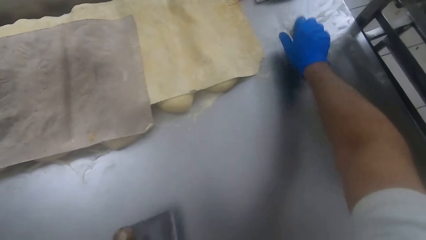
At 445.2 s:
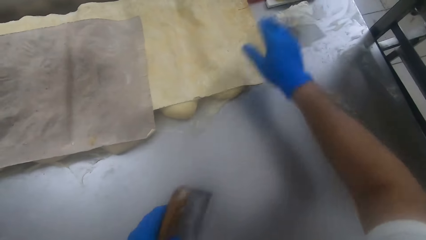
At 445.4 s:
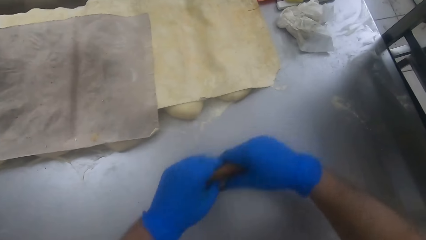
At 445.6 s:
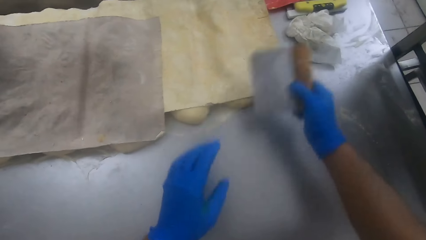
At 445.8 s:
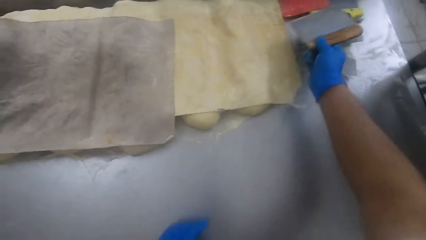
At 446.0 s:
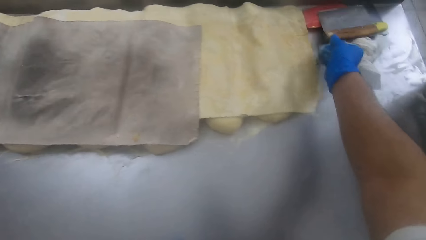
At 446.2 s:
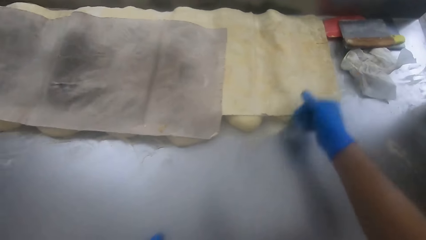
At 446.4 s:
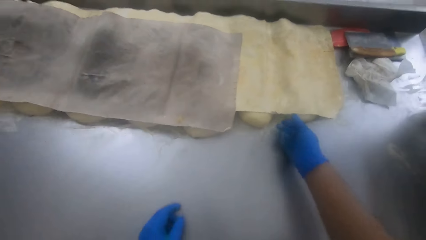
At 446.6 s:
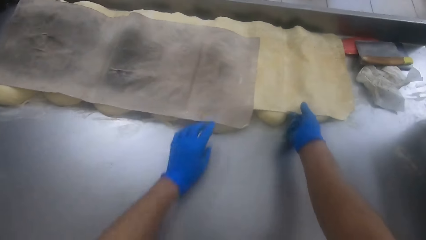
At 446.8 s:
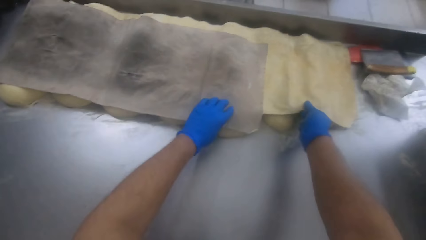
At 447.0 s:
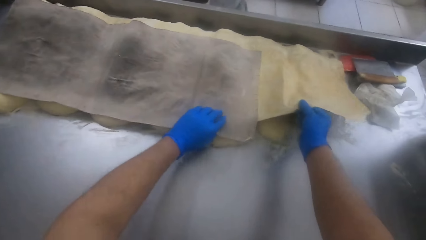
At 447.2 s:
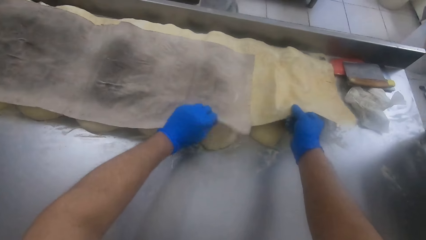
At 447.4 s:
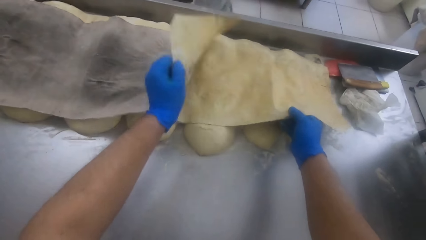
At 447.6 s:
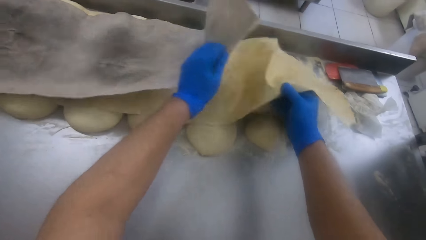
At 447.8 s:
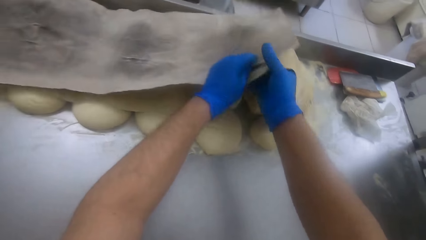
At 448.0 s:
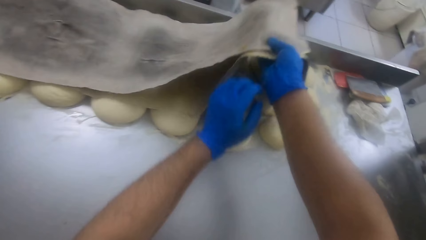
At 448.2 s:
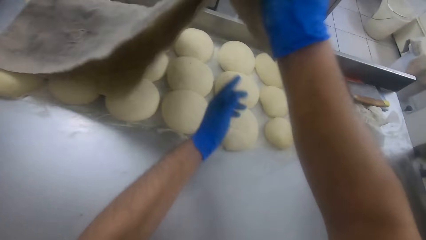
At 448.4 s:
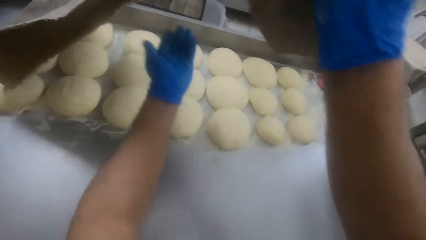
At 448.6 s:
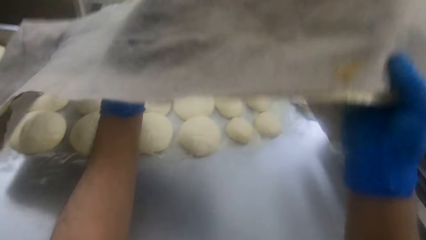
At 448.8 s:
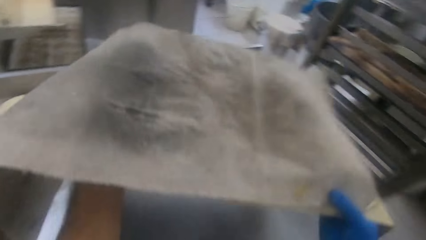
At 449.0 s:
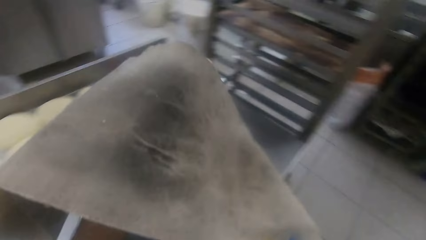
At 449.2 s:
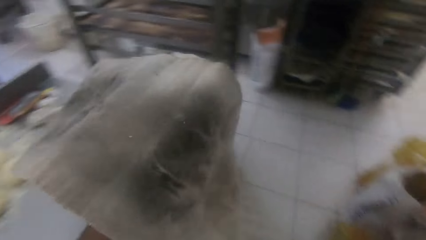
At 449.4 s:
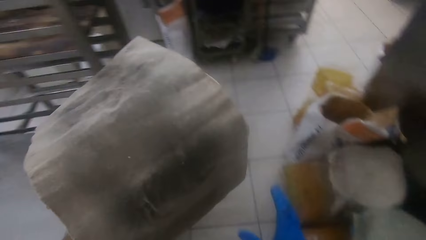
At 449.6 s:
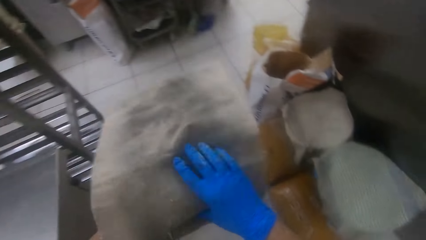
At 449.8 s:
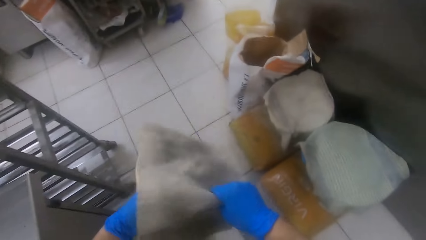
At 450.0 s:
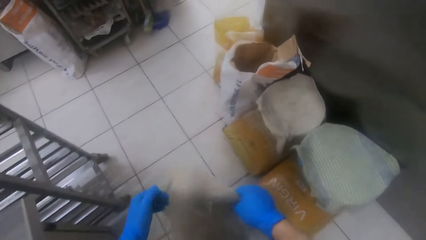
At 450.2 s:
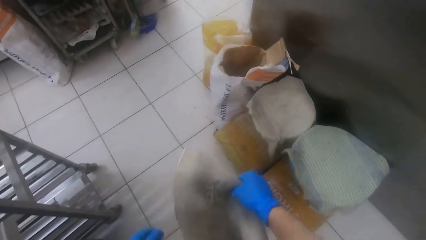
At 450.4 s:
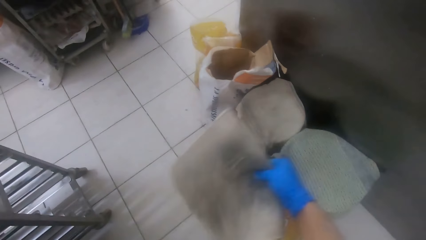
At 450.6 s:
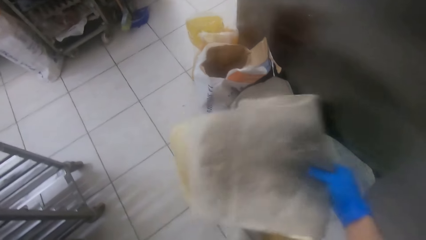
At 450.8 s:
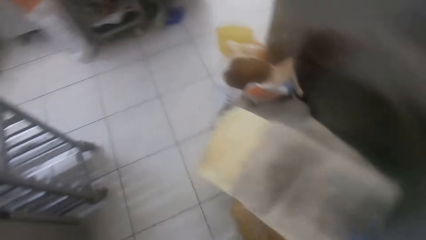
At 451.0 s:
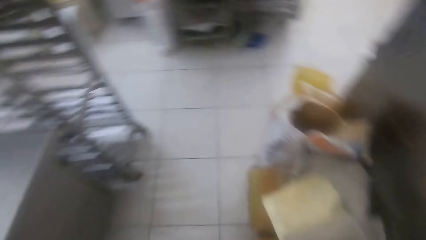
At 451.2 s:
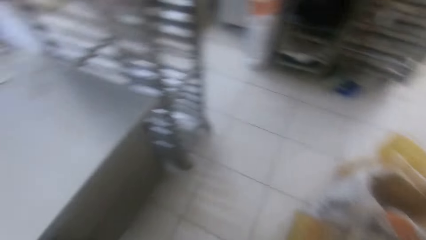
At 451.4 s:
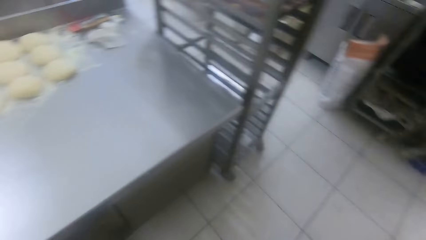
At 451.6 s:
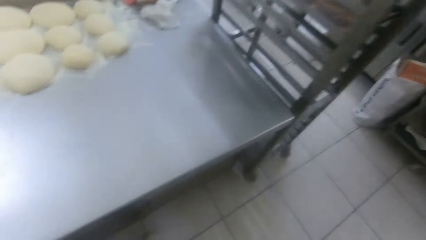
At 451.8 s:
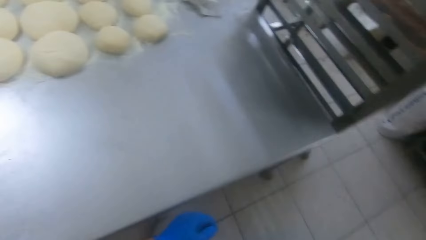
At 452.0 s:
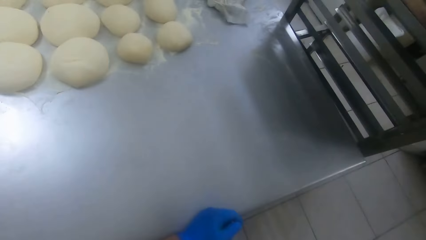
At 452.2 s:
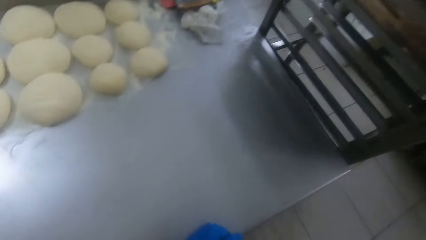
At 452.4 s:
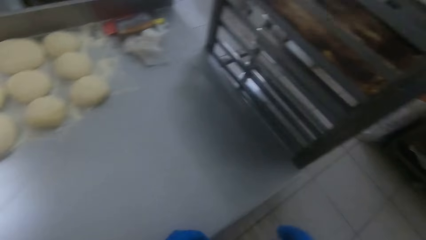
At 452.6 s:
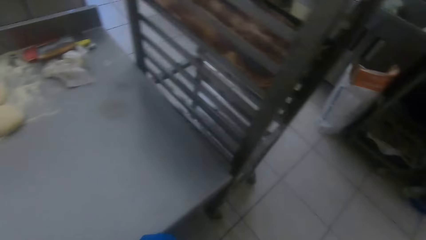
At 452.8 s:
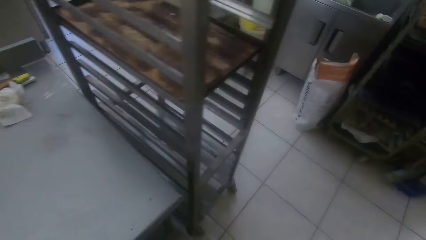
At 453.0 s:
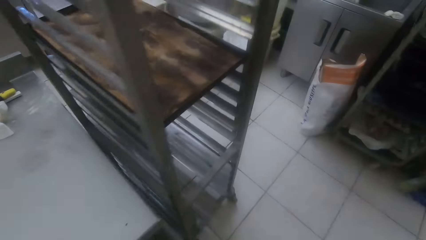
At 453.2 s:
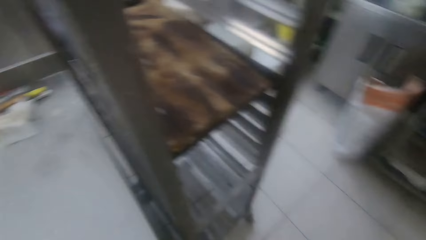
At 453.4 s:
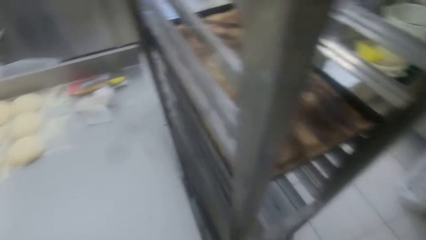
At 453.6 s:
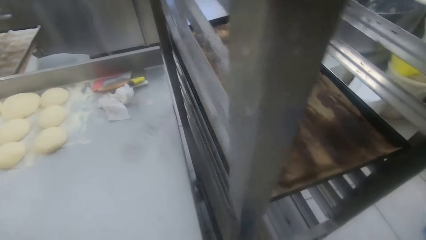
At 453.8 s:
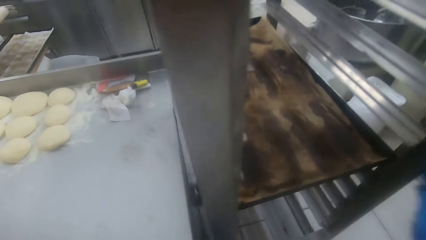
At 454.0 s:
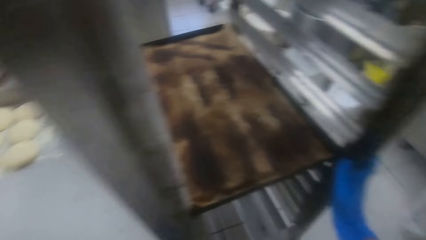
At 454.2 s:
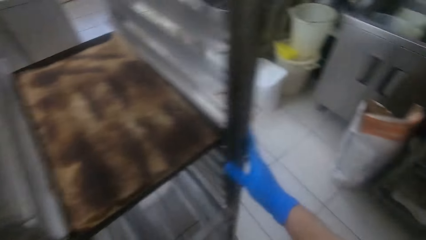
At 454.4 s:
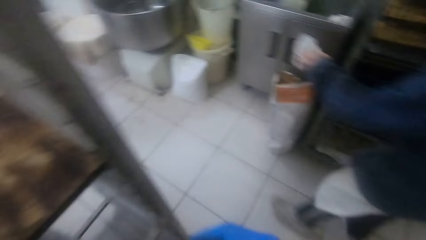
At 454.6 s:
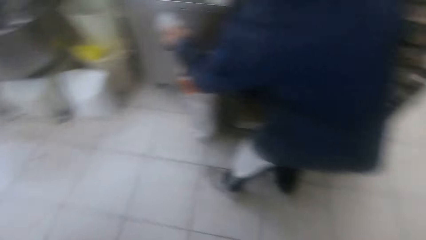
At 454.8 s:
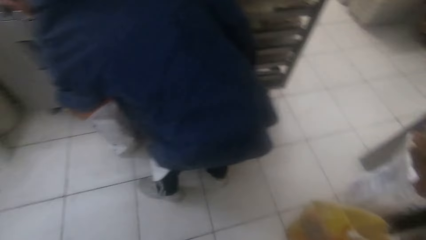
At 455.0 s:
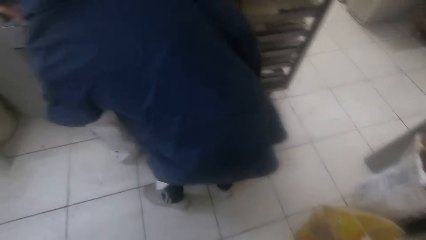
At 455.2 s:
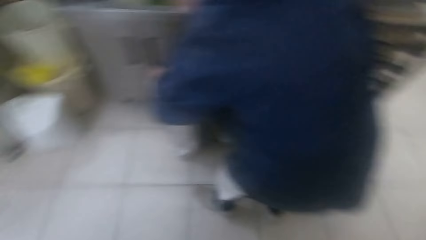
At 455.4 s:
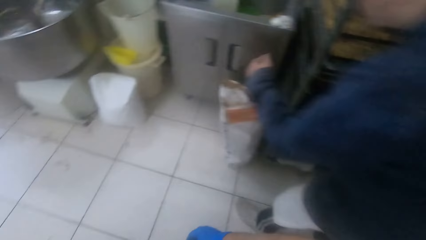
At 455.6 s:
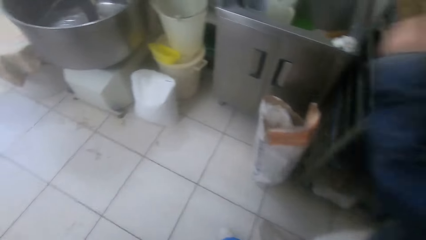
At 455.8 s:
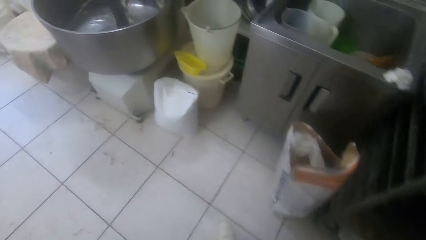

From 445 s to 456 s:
The camera wearer drops the tissue at a corner of the slab. They drop the scraper at a corner of the slab beside the tissue. They remove the cardboard on the doughs on the slab. They fold the cardboard. They drop the cardboard on the white bucket on the floor. They walk around the kitchen. They look around.

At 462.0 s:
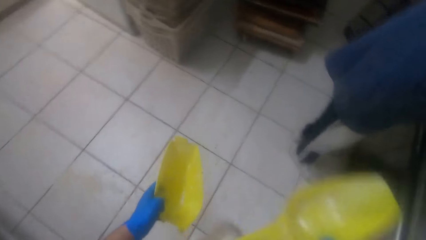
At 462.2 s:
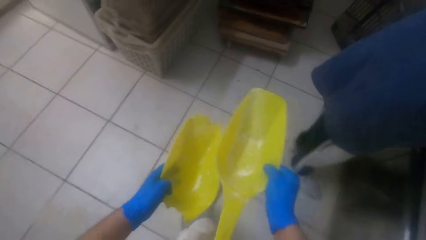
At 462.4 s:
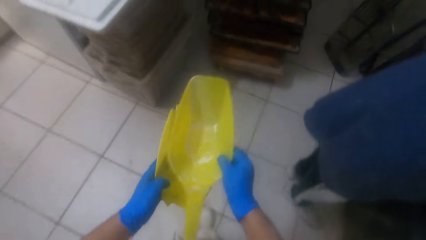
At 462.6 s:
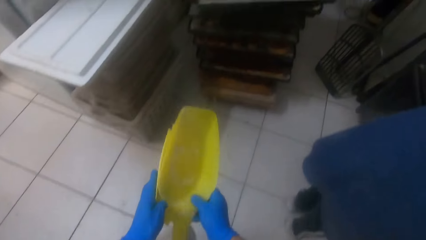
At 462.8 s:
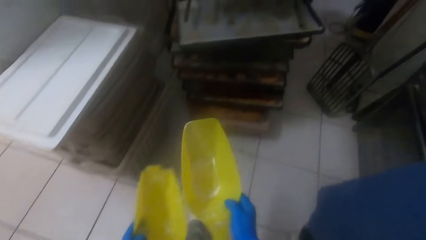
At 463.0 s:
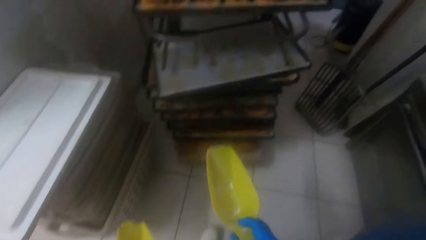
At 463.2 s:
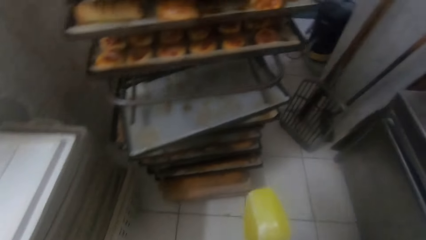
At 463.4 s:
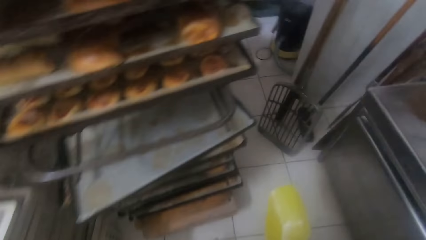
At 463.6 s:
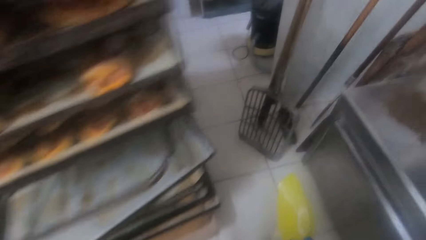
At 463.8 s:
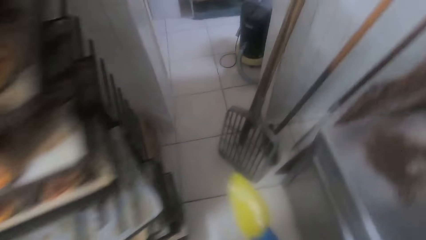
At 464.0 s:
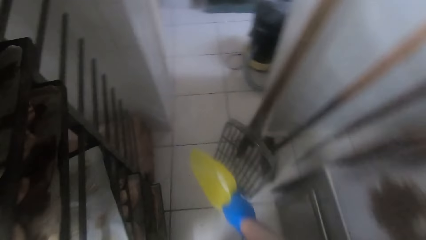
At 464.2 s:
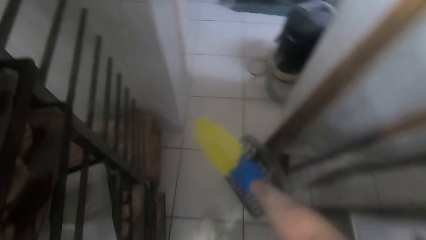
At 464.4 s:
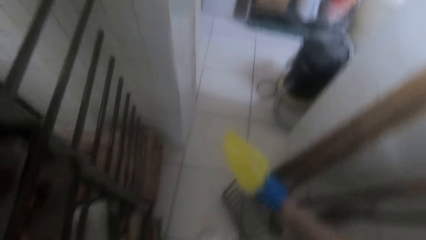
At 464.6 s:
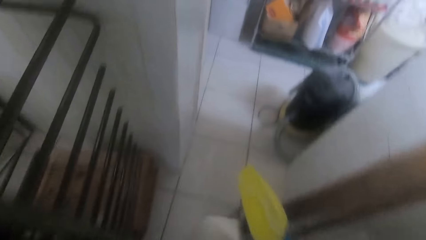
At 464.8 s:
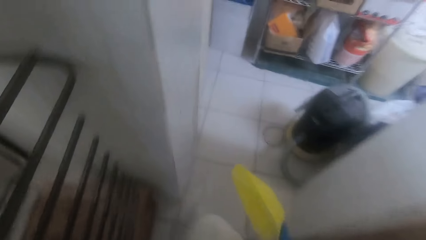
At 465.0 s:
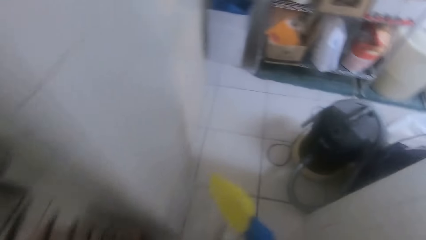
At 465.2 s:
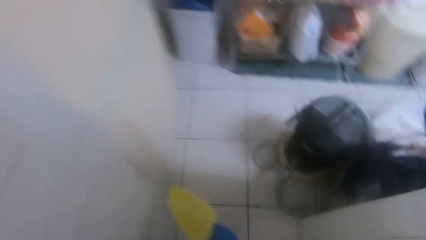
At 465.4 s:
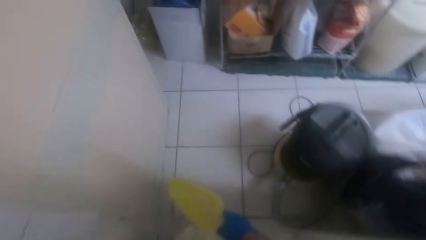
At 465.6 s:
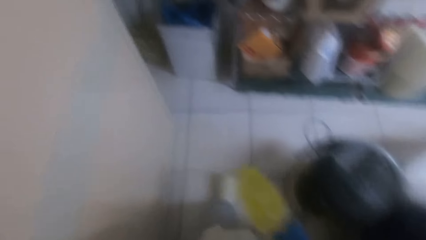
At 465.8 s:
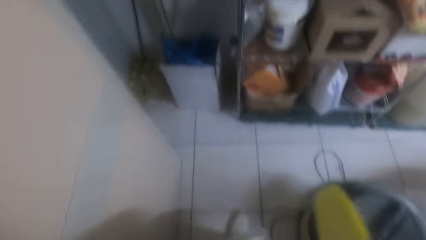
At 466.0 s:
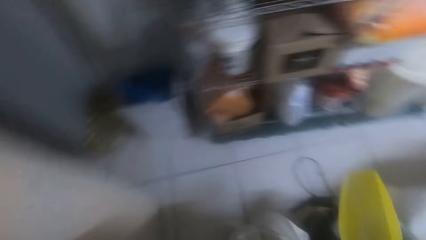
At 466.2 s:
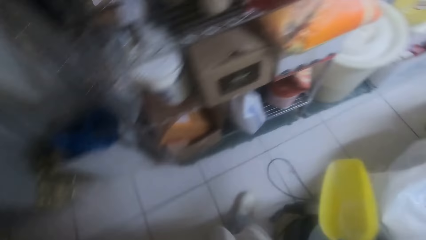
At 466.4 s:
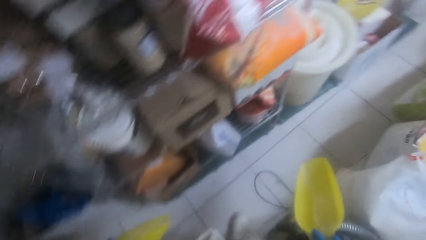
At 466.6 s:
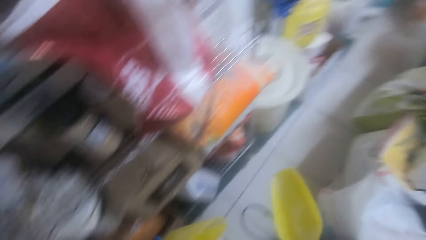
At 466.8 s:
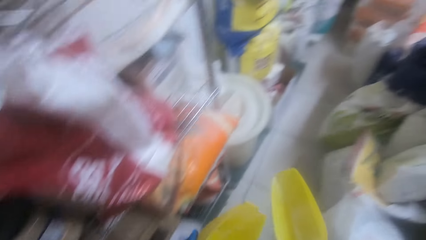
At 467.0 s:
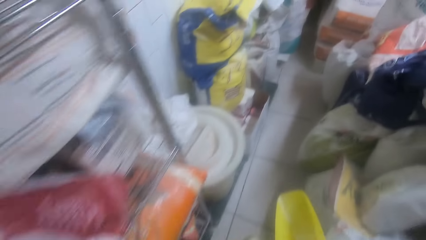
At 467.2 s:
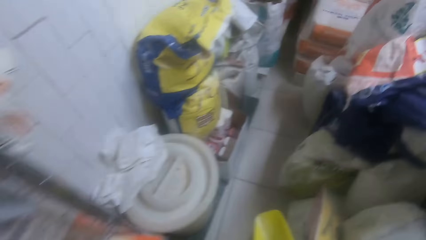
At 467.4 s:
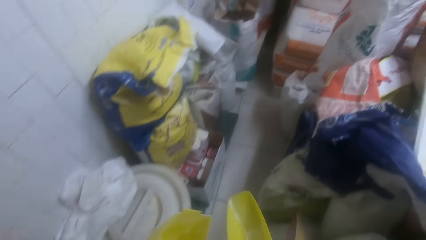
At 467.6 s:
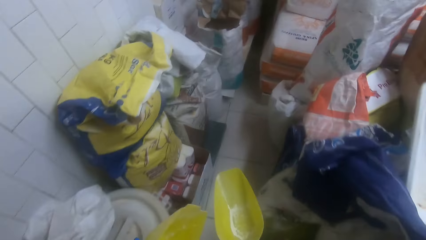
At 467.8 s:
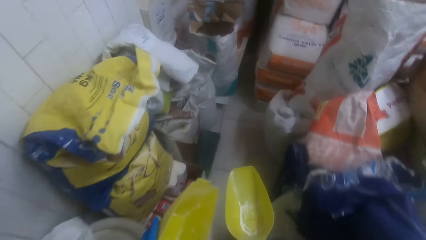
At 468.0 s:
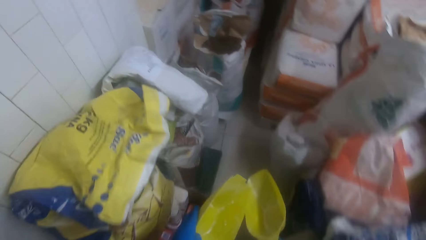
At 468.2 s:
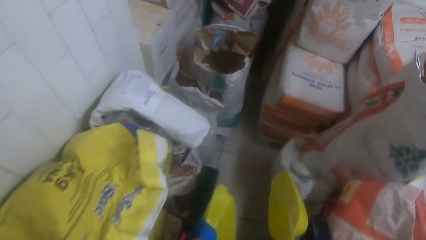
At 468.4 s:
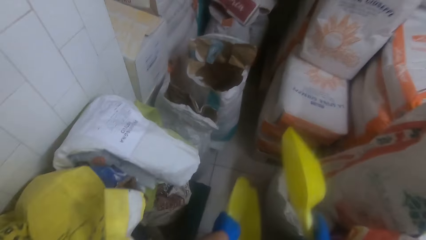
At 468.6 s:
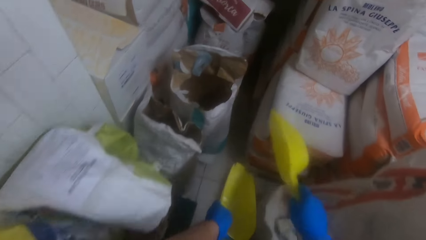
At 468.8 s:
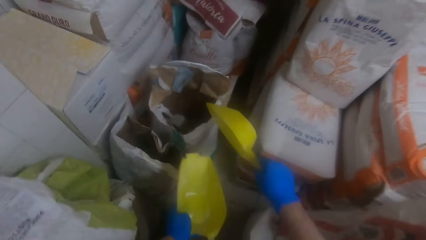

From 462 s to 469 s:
The camera wearer joins the second plastic spoon to the first plastic spoon. He walks away with the plastic spoons in his hands.
